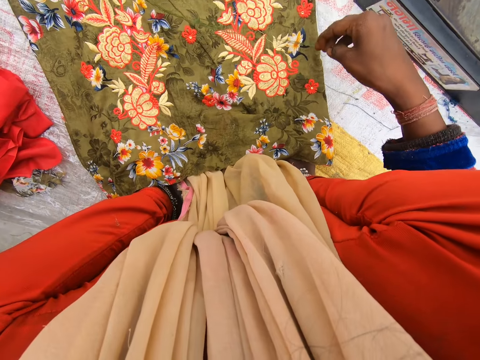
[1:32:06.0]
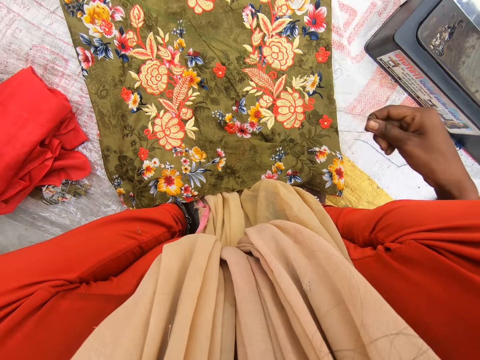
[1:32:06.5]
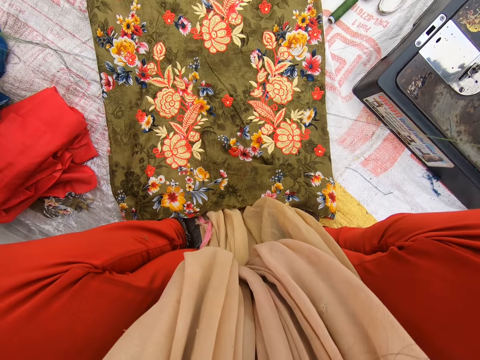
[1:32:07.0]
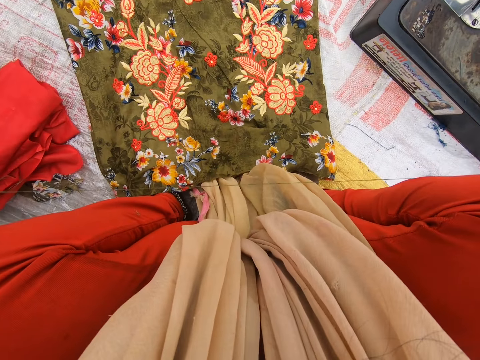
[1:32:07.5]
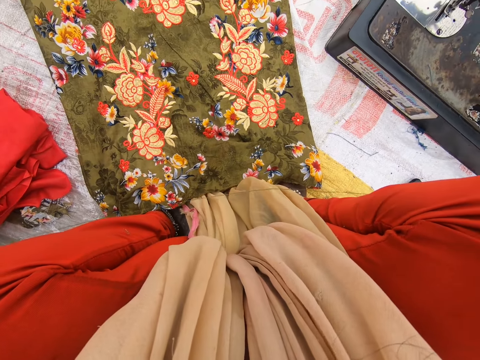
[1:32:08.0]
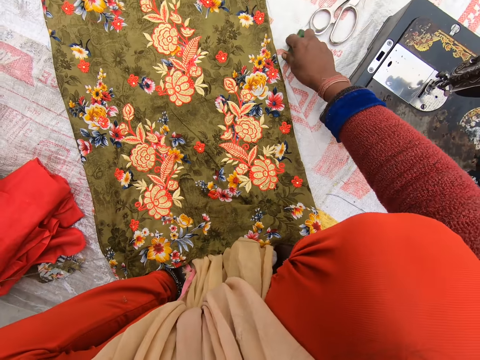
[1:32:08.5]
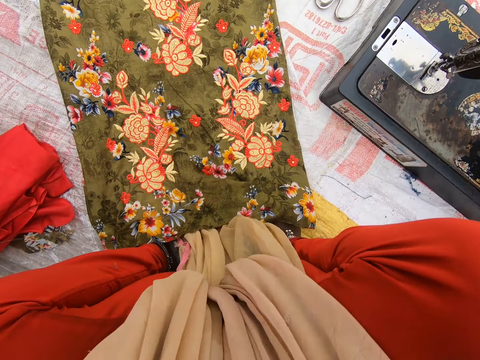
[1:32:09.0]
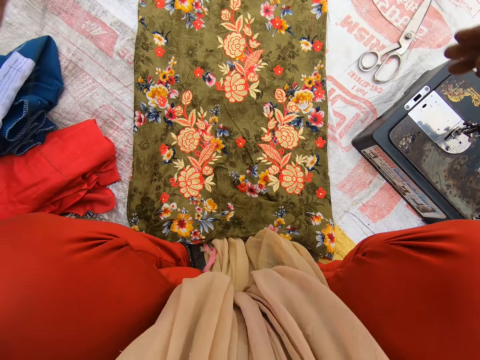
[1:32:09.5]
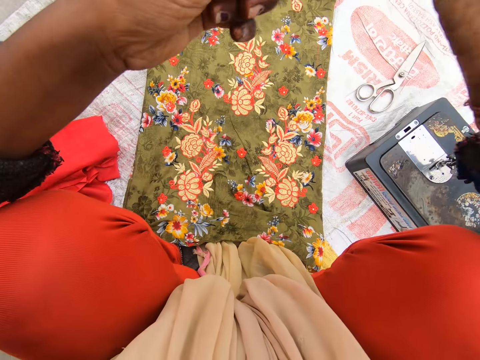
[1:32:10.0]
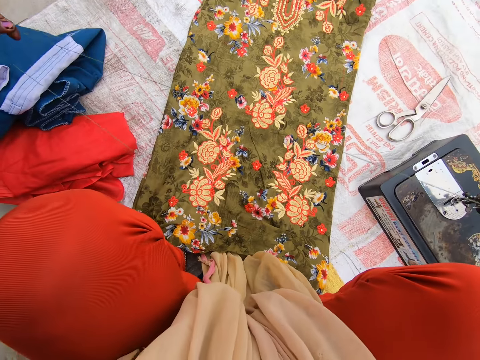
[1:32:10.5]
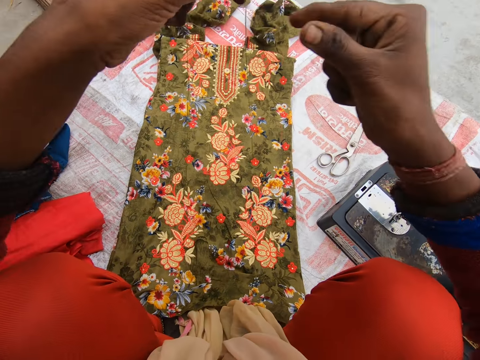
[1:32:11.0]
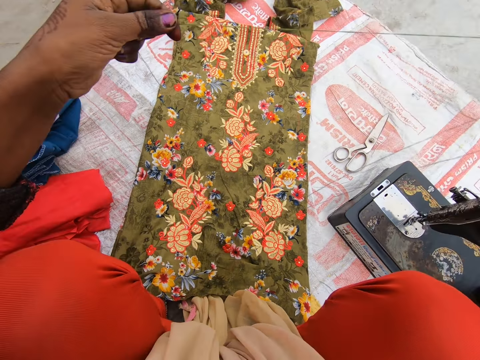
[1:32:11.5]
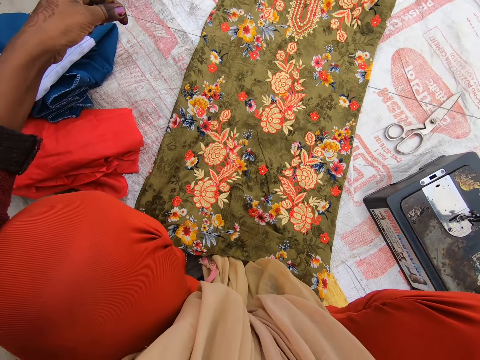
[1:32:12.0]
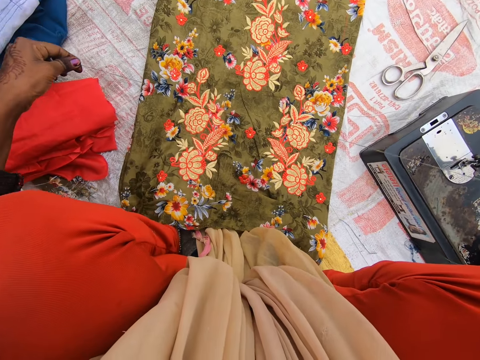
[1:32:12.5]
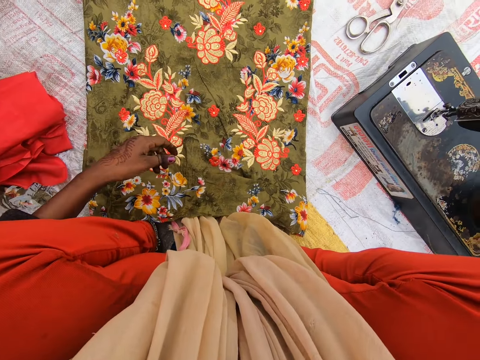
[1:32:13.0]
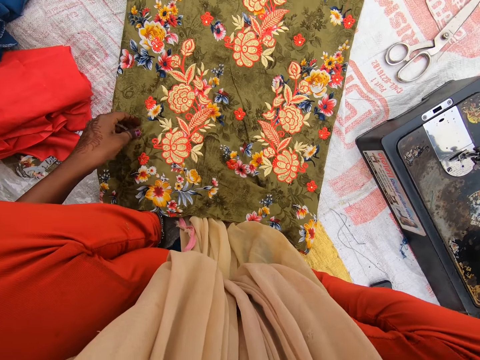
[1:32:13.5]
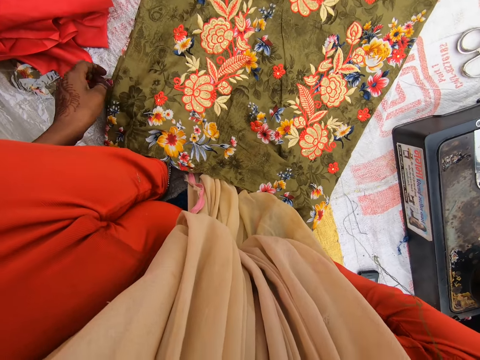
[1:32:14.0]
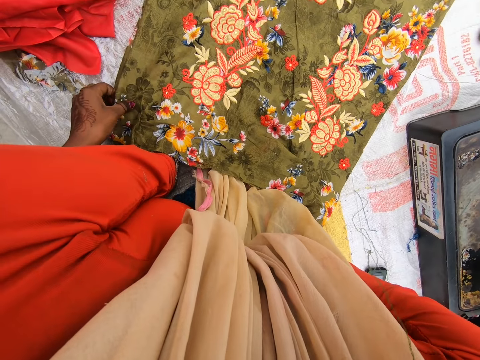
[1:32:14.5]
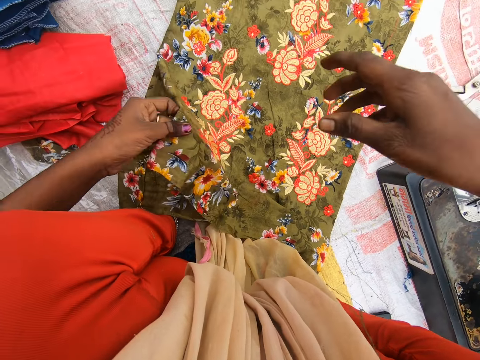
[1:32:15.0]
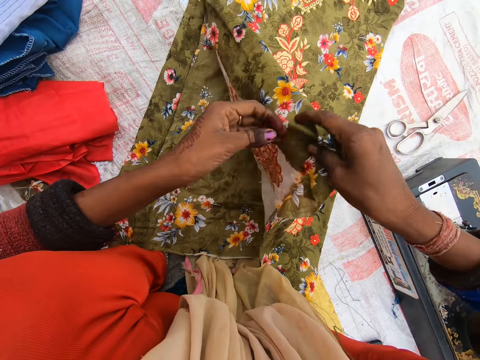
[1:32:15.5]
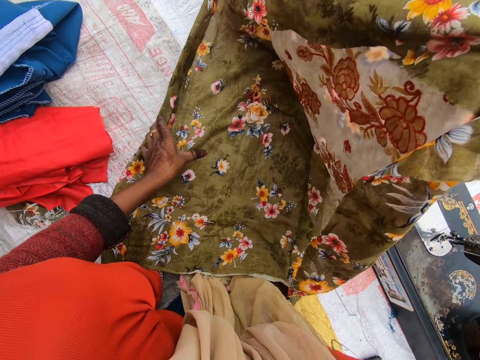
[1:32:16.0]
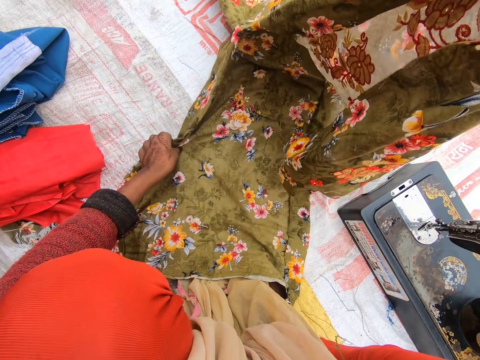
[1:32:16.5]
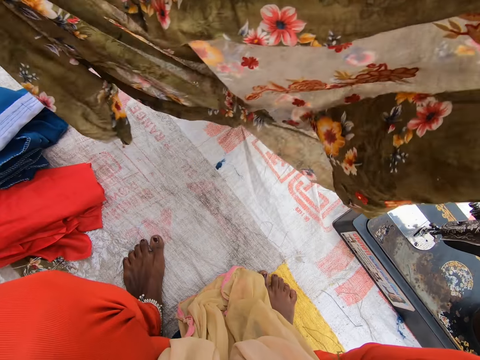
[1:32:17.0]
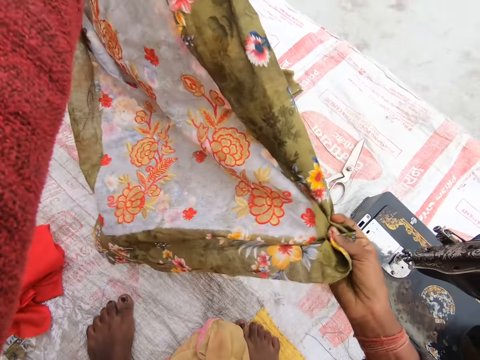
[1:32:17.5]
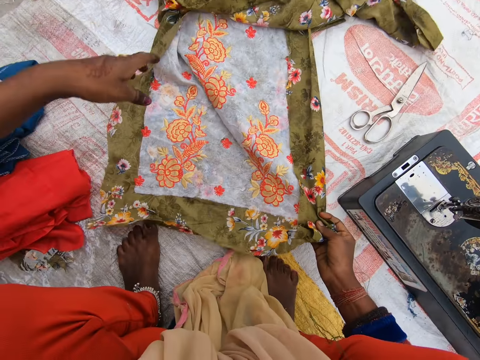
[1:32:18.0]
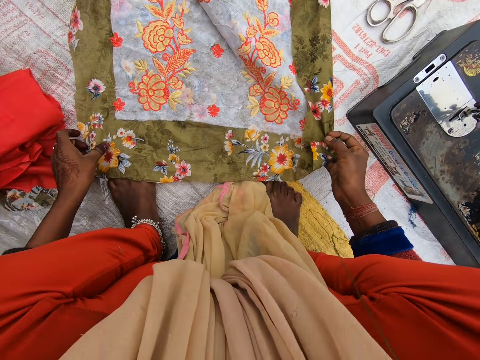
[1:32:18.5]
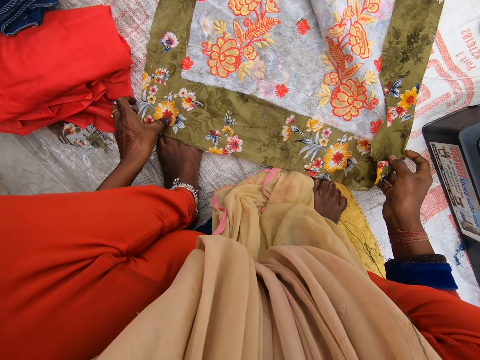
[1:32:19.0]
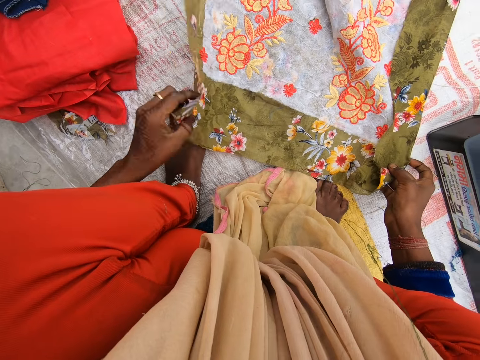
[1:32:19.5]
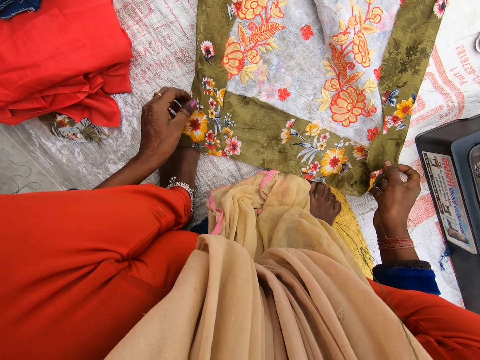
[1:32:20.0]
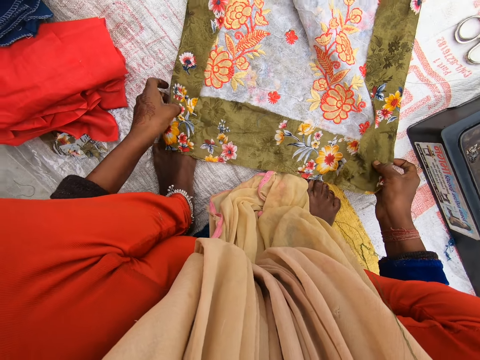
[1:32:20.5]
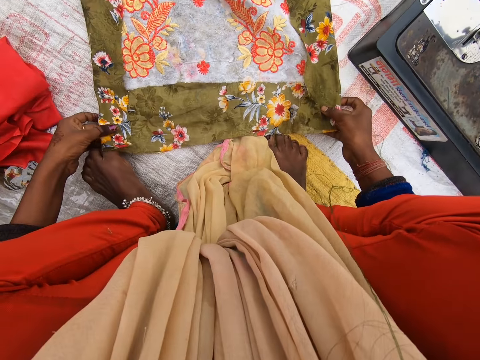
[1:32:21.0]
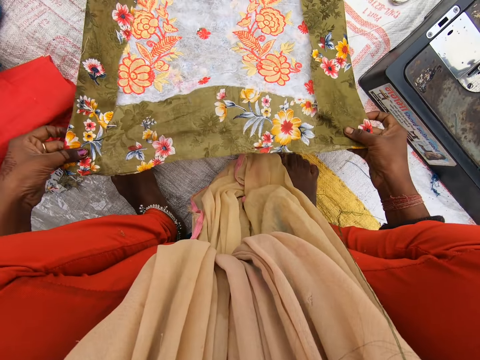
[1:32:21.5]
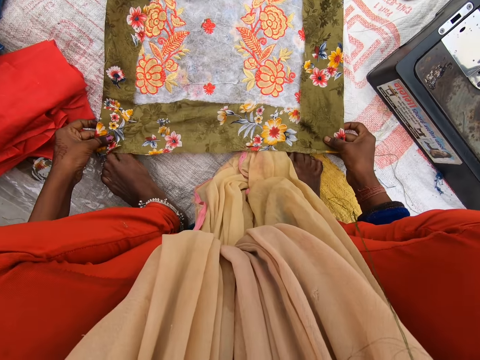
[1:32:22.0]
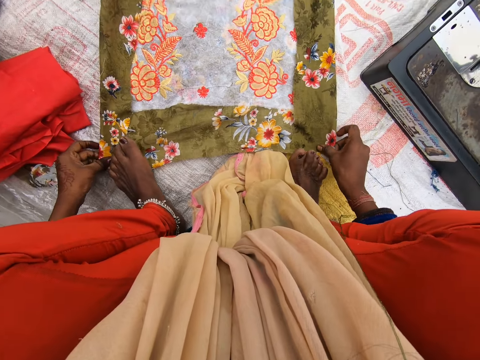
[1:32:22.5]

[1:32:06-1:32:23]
The camera wearer stretches the thread with her hands. She adjusts the cloth with her hands. She flips a garment and spreads the garment.

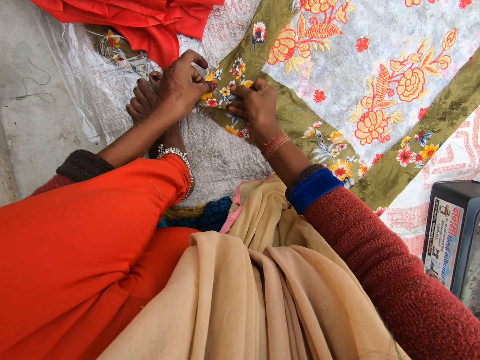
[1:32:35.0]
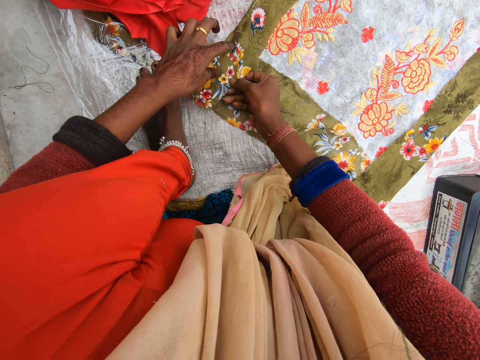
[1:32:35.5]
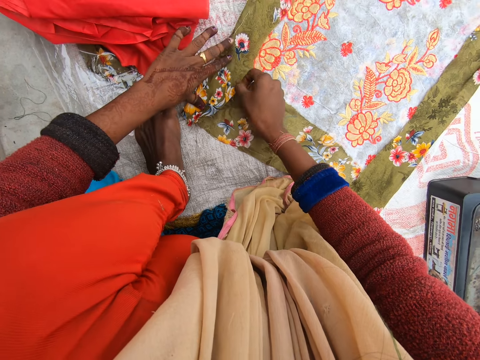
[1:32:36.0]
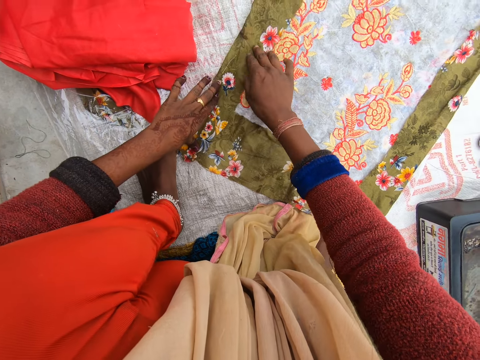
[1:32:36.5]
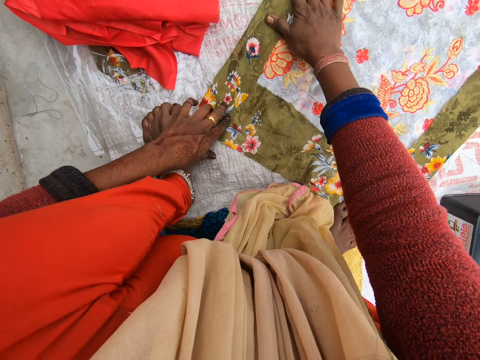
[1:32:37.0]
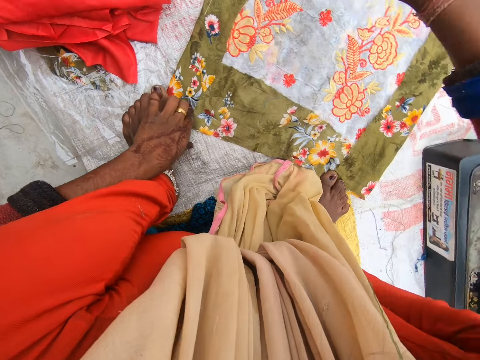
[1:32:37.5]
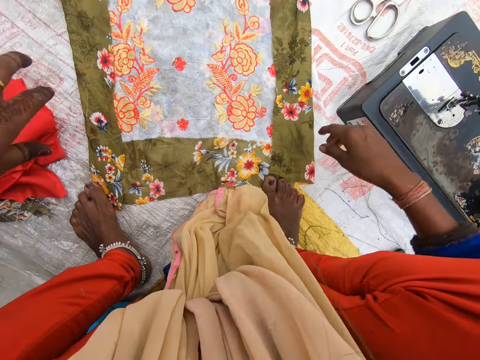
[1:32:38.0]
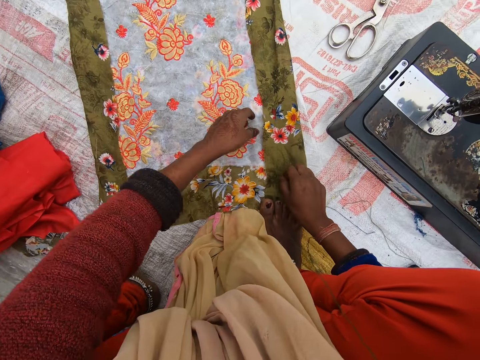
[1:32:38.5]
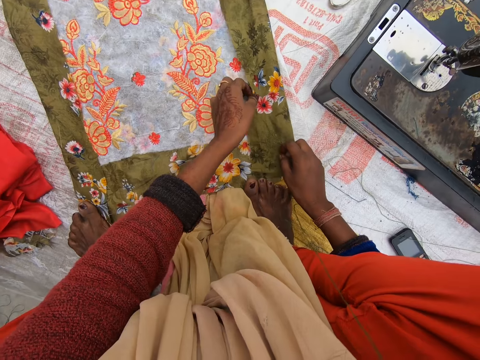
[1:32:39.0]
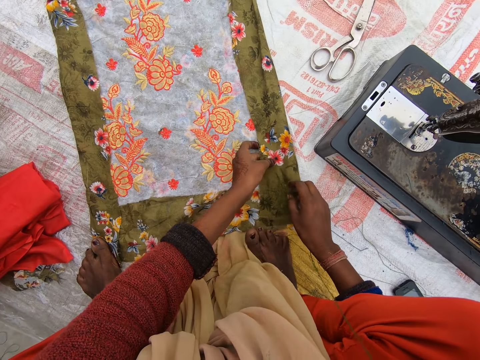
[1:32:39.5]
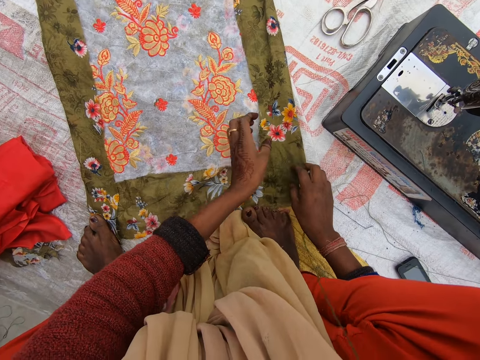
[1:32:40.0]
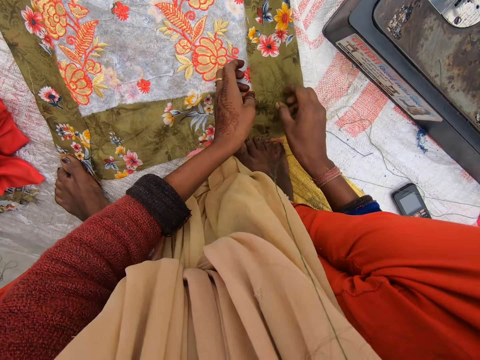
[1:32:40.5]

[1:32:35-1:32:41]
The camera wearer folds a garment.

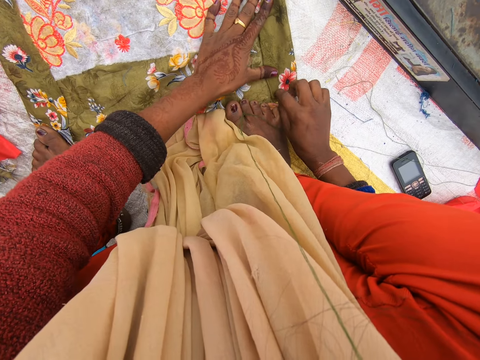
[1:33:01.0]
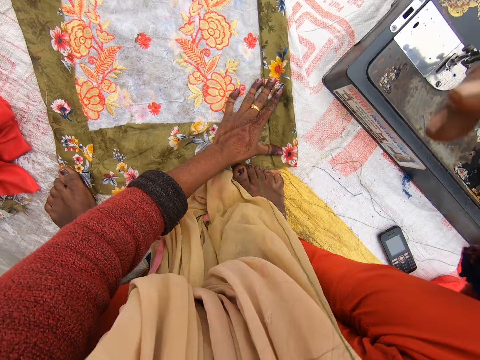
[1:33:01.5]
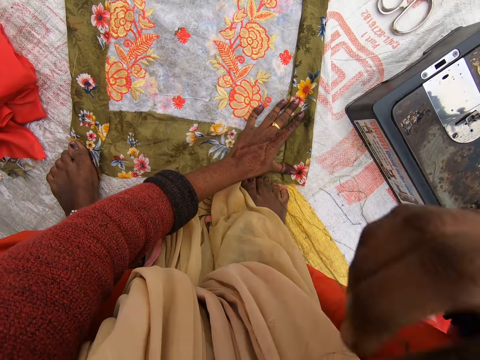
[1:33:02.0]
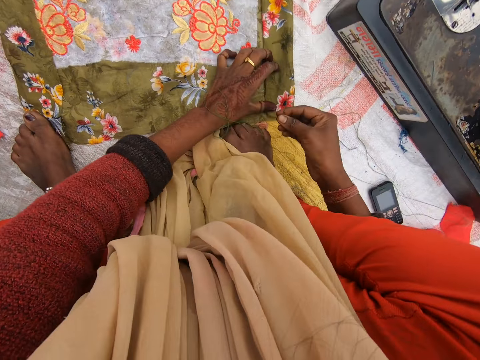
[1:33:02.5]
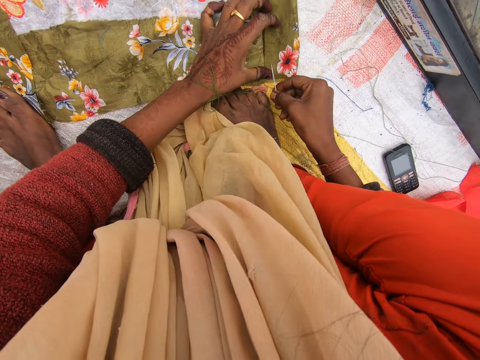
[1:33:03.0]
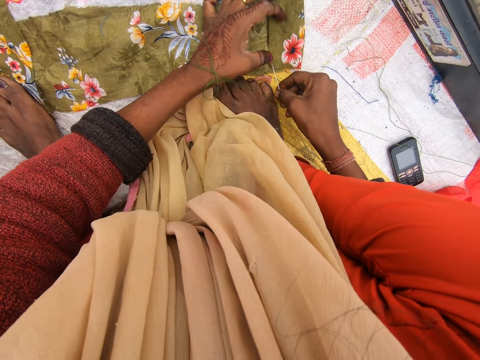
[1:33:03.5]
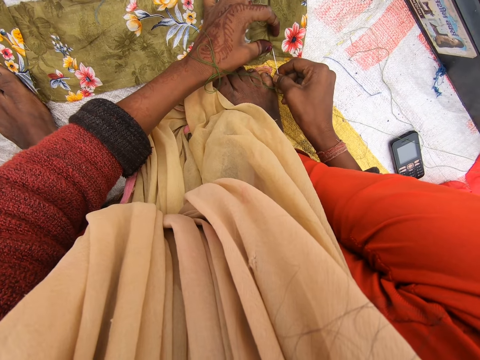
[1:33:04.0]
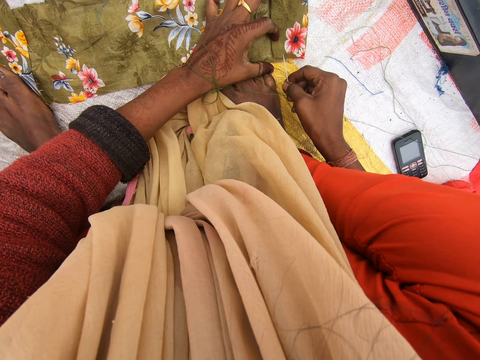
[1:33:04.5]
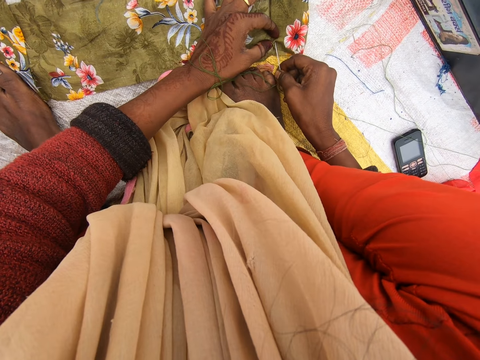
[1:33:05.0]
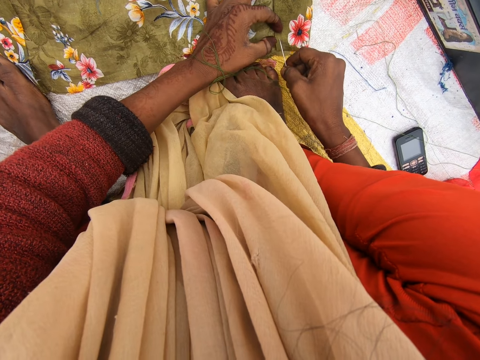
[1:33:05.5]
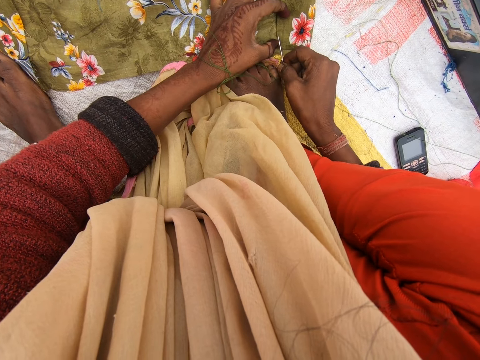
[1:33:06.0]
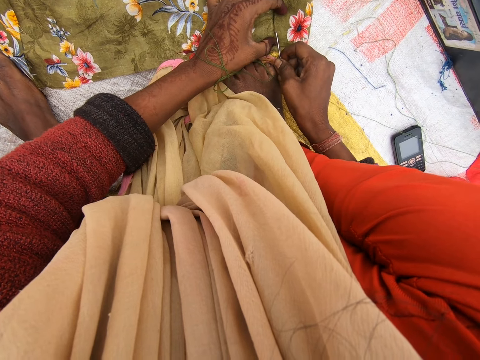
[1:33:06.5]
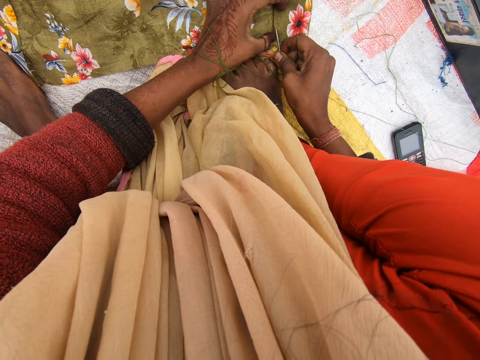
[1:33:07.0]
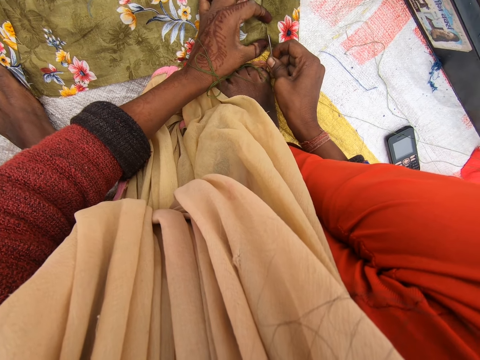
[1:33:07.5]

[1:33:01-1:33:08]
The camera wearer sews the cloth with the sewing needle in her right hand.
